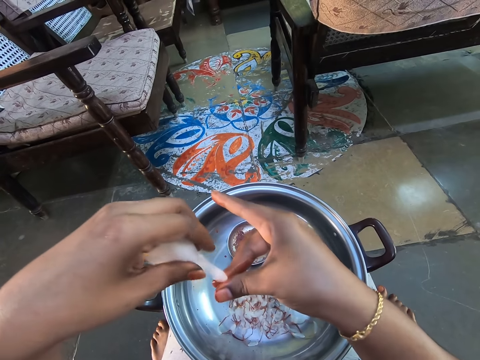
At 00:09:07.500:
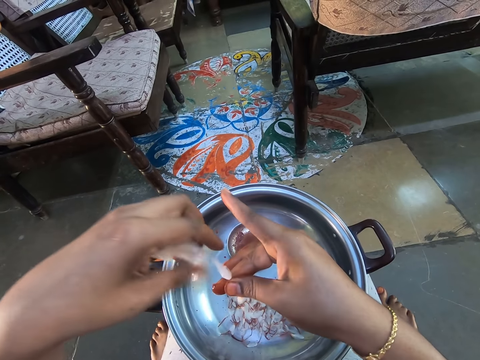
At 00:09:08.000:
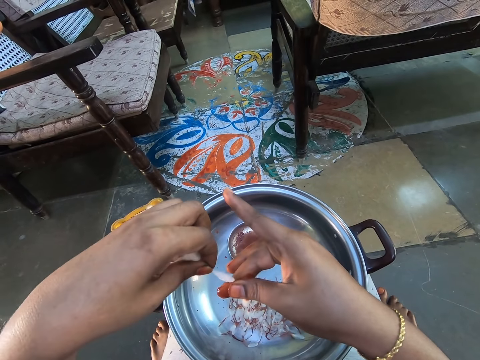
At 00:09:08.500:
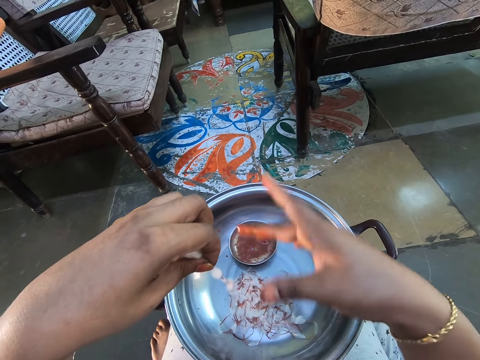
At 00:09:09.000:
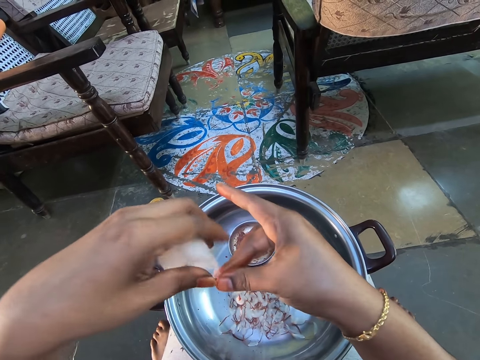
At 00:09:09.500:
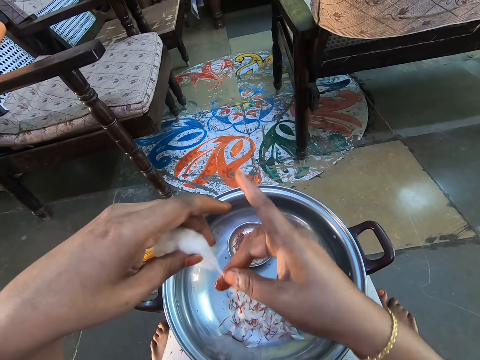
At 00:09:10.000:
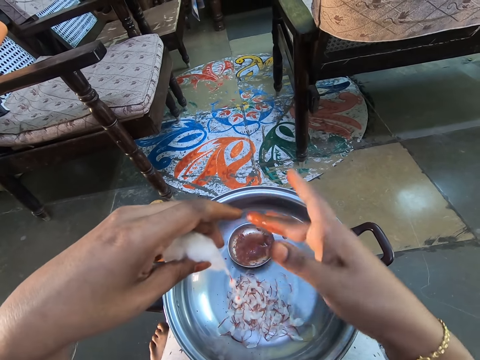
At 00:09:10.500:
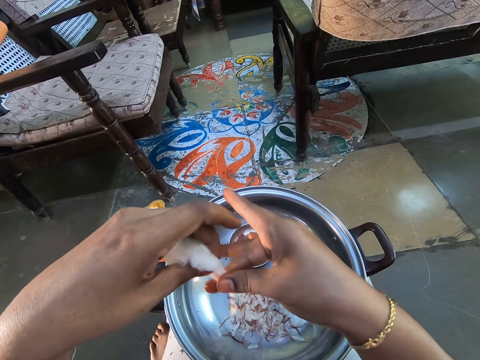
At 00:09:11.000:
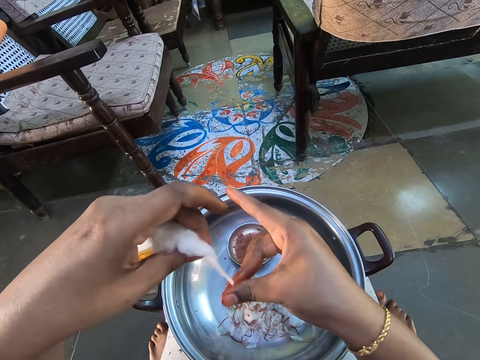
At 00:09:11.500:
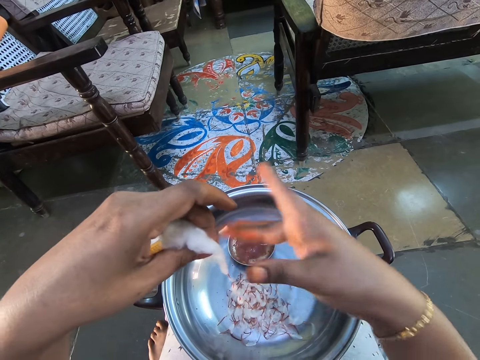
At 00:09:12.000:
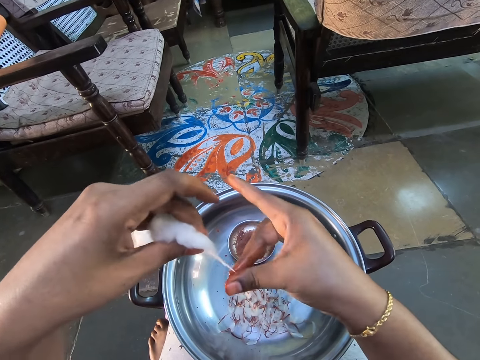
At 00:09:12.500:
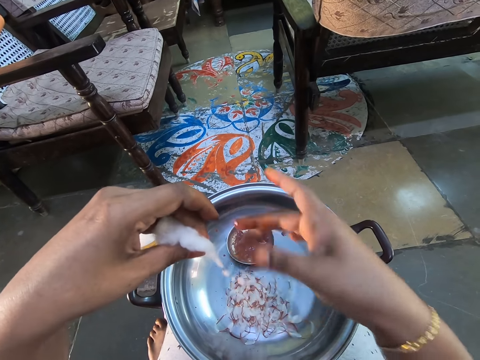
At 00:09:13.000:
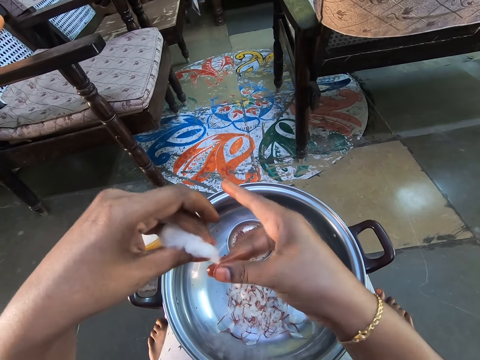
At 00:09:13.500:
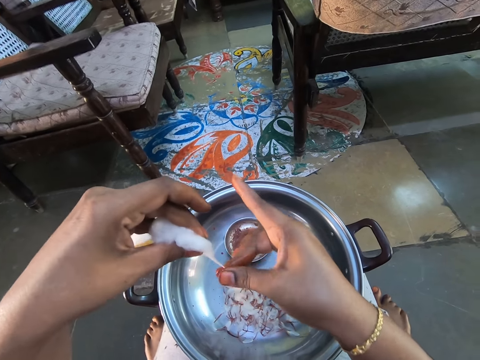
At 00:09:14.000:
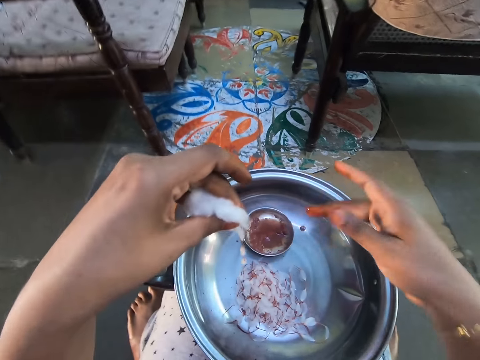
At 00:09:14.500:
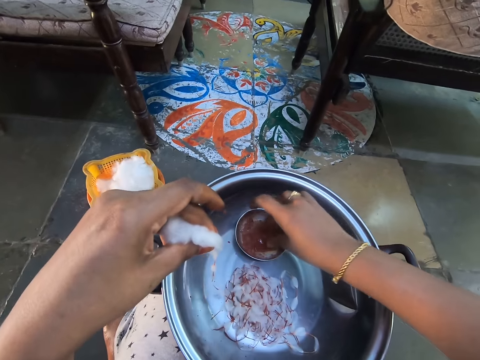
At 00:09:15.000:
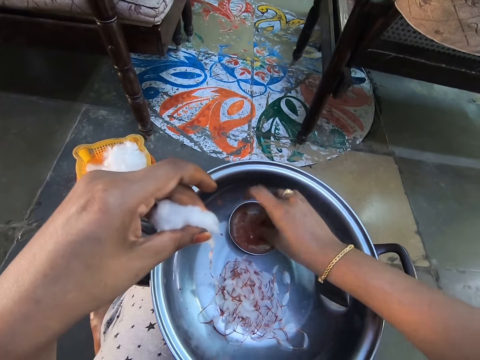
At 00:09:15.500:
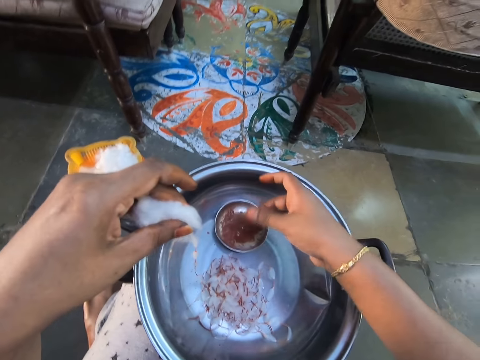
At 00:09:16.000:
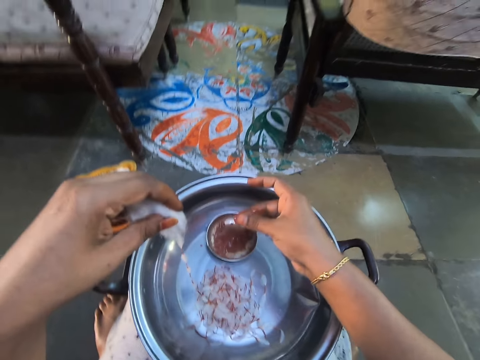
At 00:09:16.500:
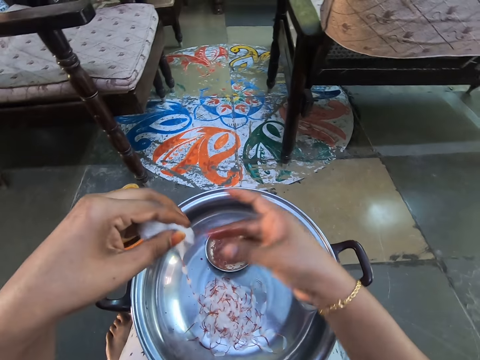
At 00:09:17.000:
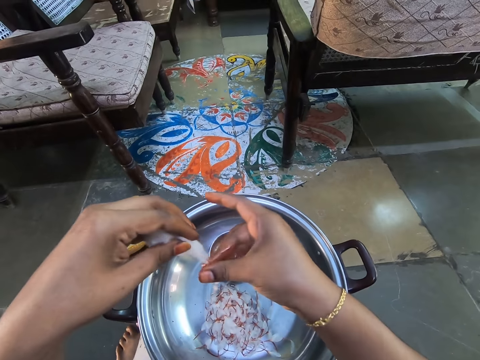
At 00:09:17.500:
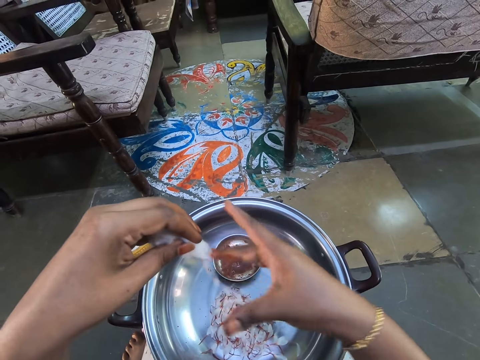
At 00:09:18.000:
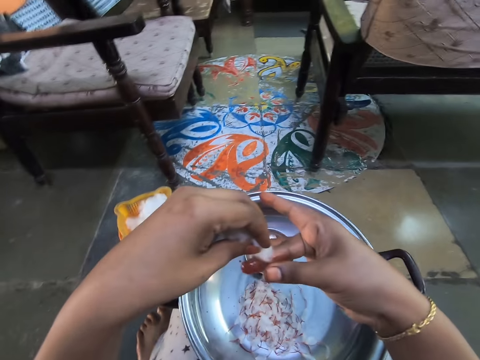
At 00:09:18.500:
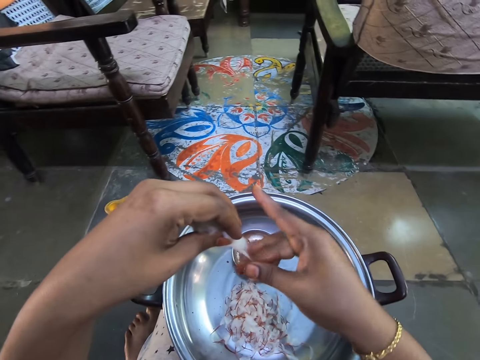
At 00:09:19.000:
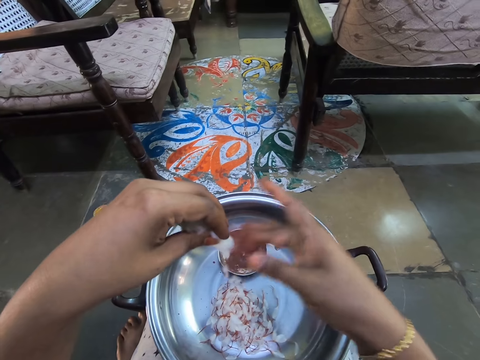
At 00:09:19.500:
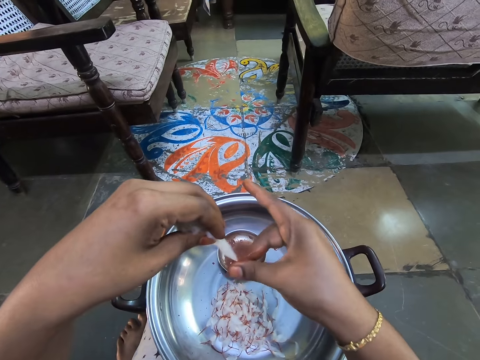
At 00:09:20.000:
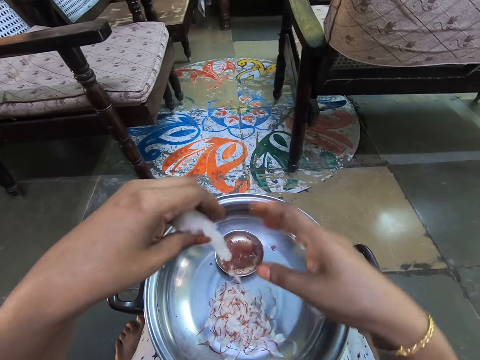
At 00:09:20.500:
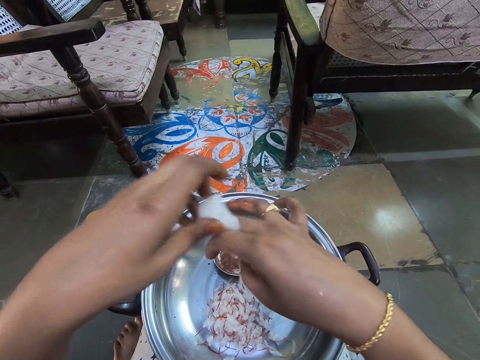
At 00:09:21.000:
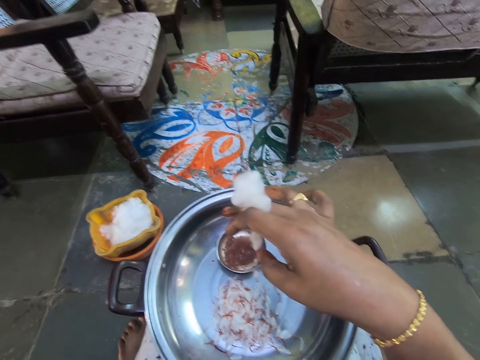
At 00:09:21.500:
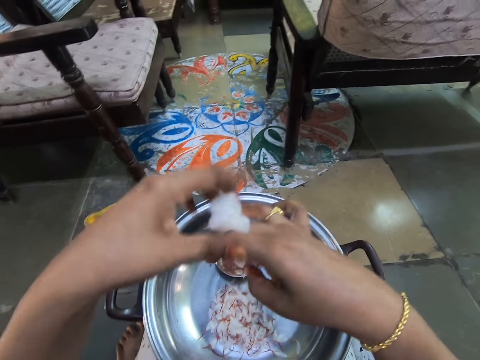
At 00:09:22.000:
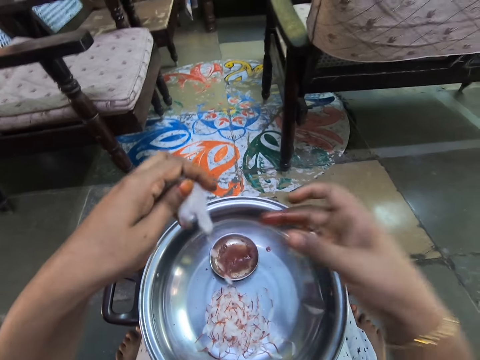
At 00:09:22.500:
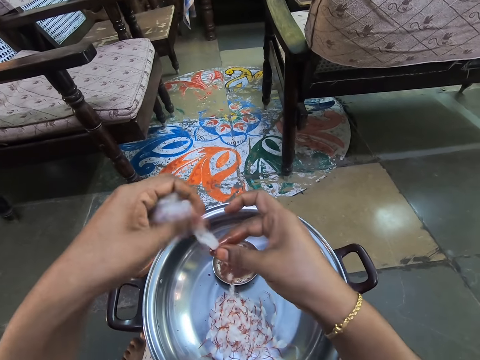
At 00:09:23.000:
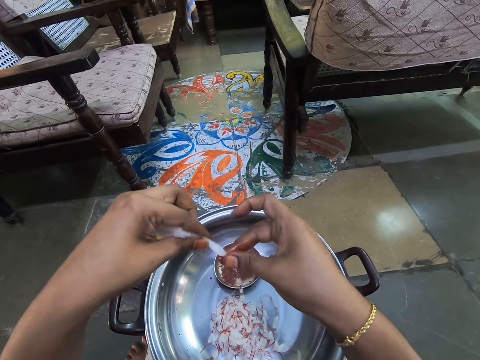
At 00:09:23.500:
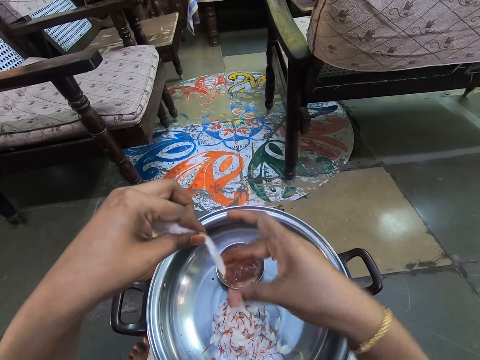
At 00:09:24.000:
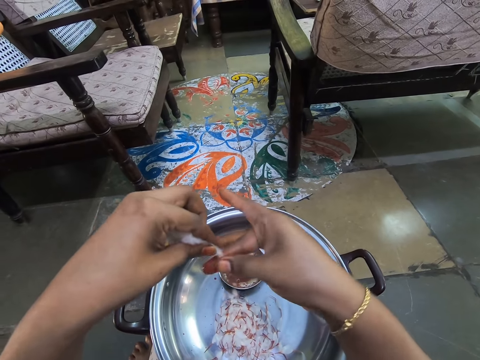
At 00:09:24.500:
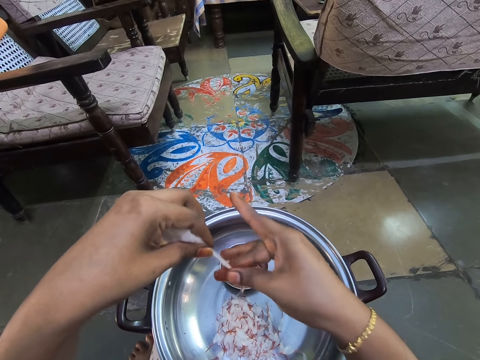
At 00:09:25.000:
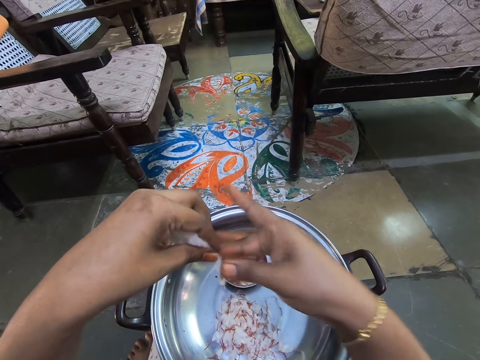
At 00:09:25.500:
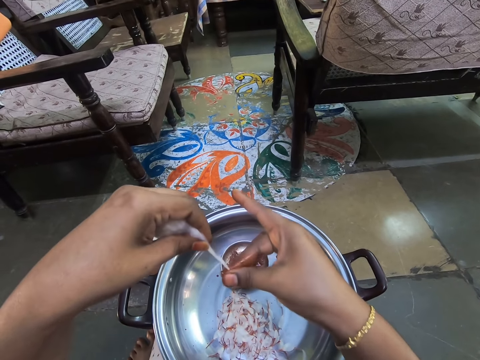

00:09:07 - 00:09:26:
The camera wearer dips fingers in the solution. He scoops something on the plate. He rolls the cotton wool and makes notes with the cotton candy in his hand. He lifts his hand. He holds the cotton candy with his fingers. He picks up the cotton candy with his other hand. He rolls the cotton wool and makes notes with the cotton candy in his hand.

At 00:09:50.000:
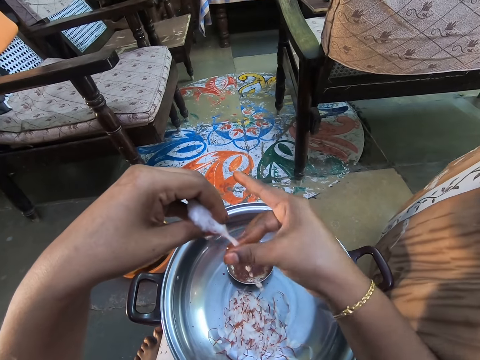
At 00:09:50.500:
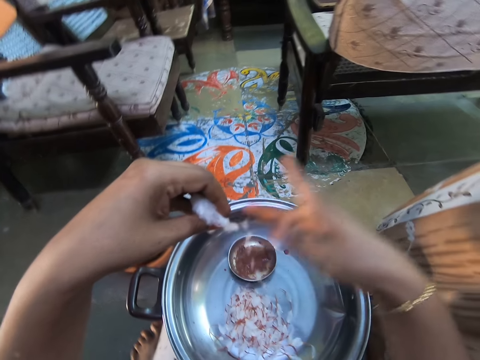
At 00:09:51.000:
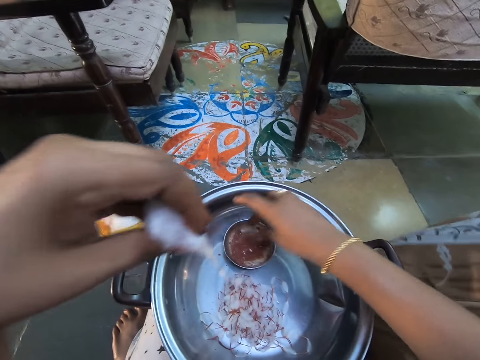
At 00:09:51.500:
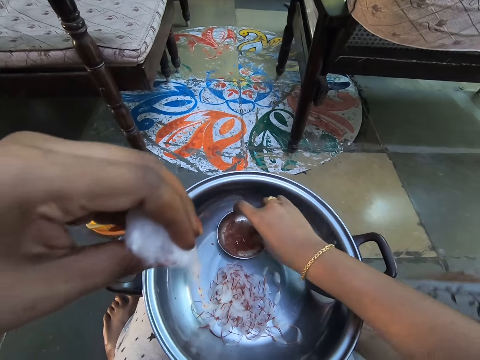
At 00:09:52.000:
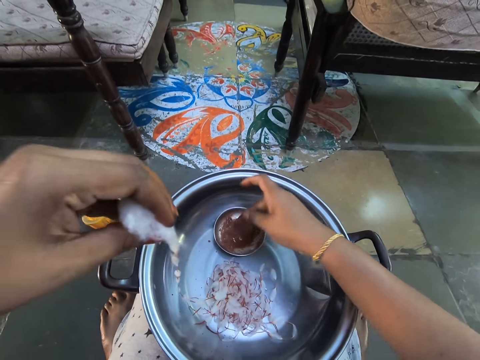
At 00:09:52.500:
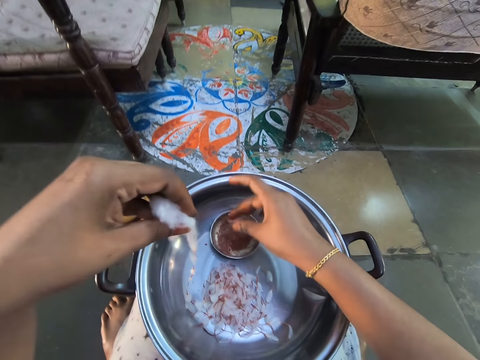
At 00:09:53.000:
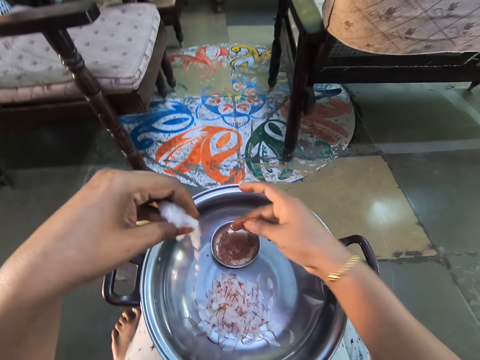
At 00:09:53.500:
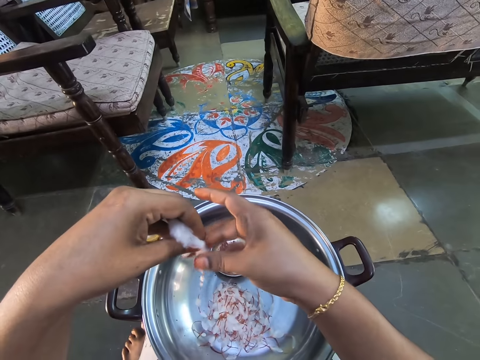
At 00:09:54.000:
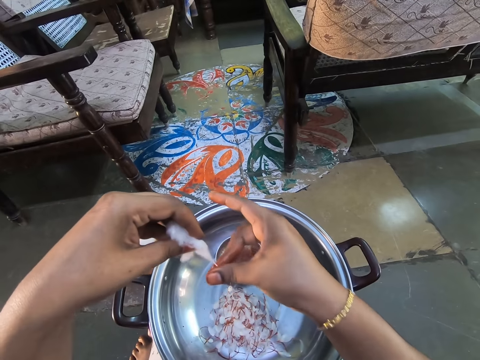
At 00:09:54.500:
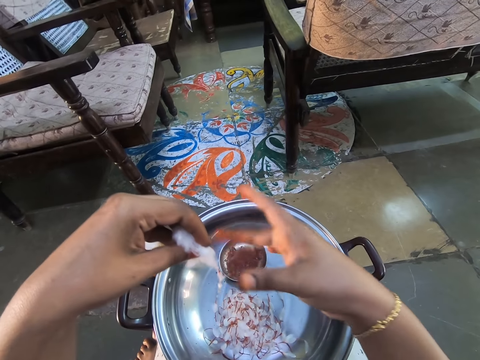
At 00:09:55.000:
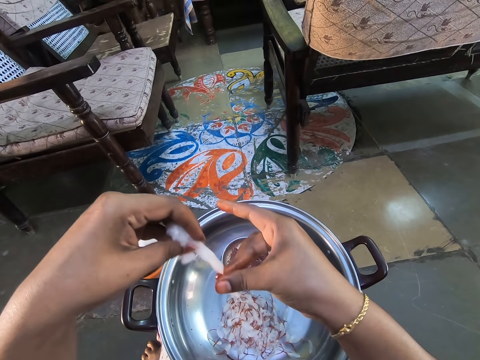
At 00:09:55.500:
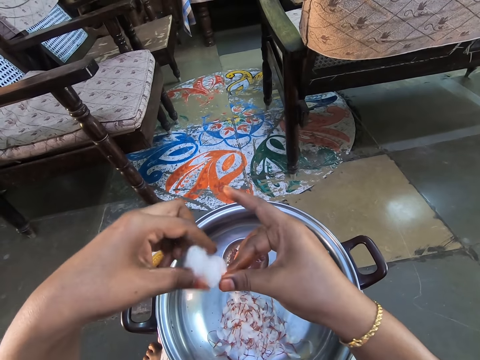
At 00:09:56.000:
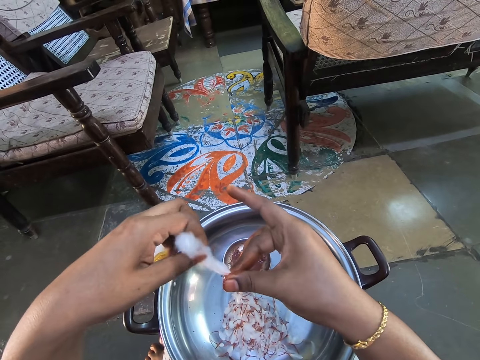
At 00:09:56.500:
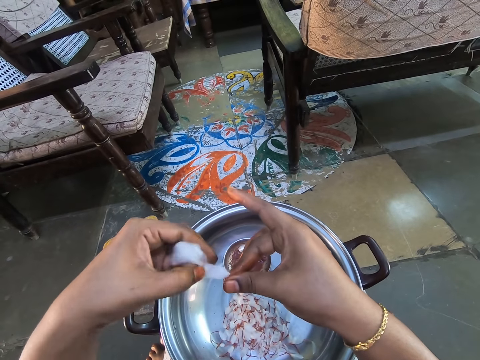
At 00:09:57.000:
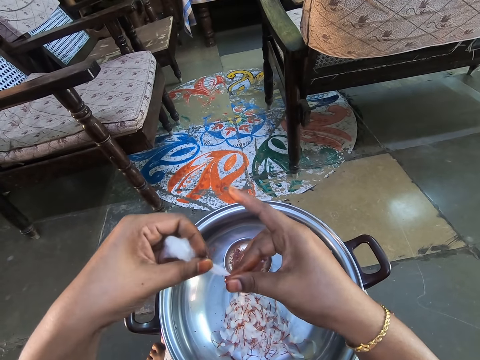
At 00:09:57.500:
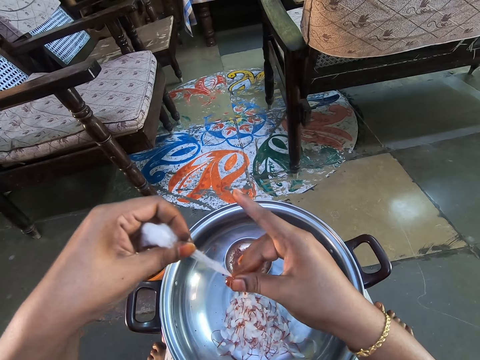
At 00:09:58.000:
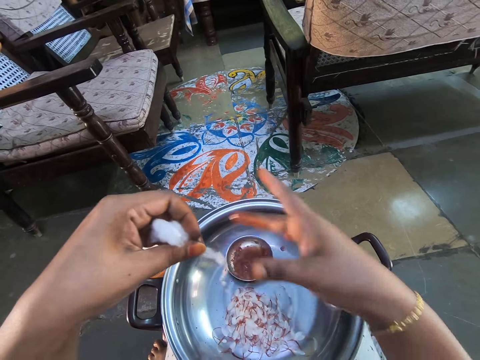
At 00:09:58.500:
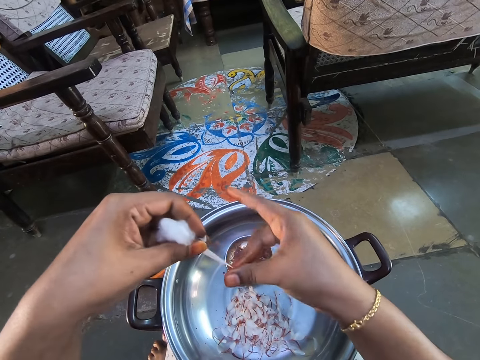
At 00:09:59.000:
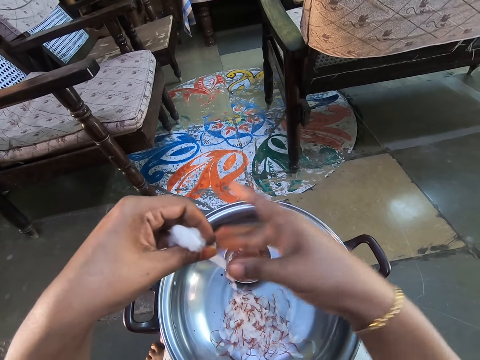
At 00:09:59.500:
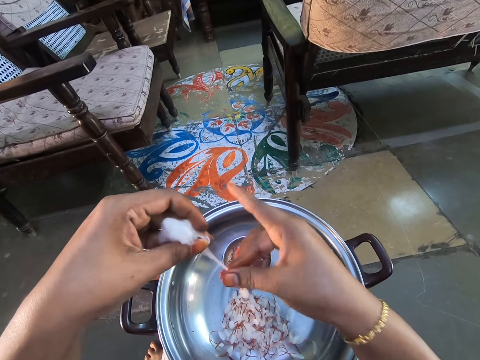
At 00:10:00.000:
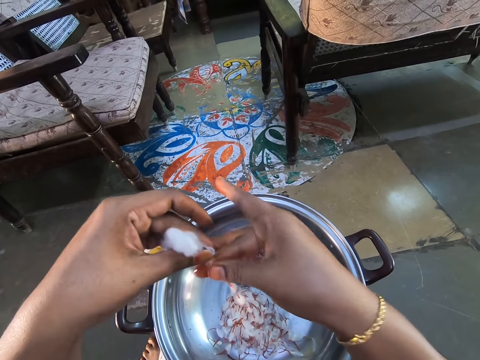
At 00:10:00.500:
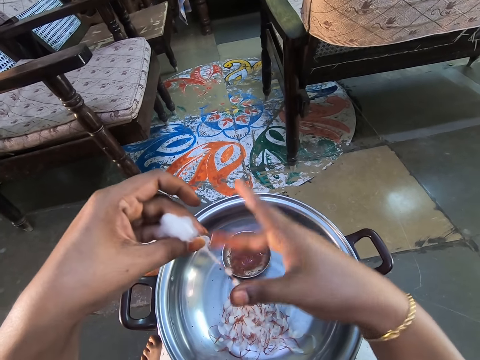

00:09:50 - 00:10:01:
The camera wearer dips his finger in the bowl. He rolls the cotton wool and makes notes with the cotton candy in his hand. He stretches the cotton candy in his hands. He makes notes with the cotton candy in his hand.
